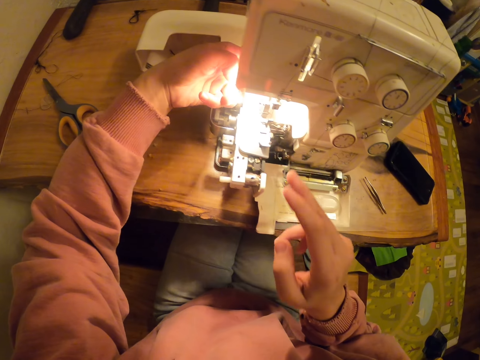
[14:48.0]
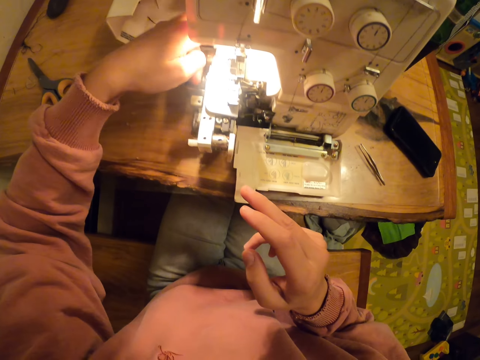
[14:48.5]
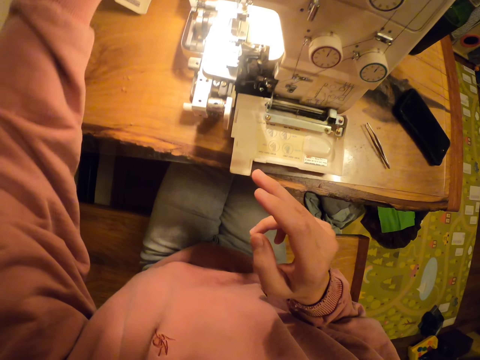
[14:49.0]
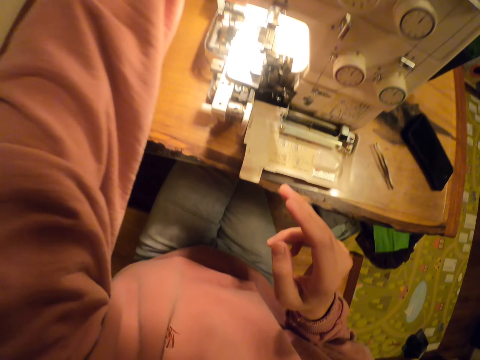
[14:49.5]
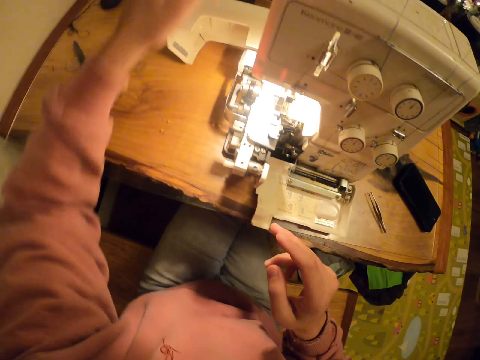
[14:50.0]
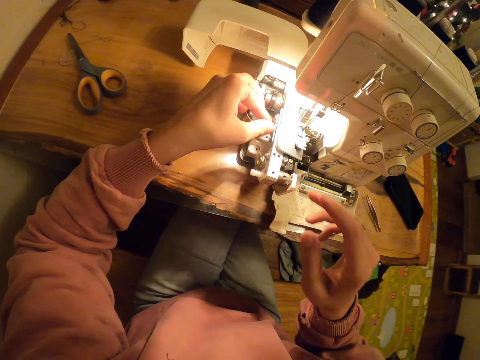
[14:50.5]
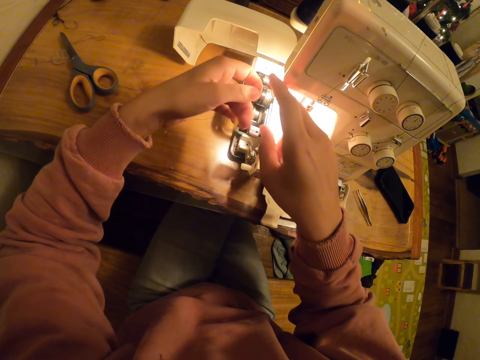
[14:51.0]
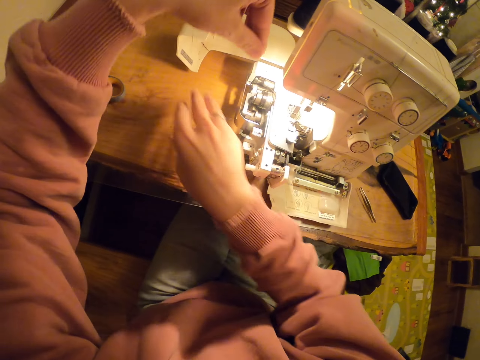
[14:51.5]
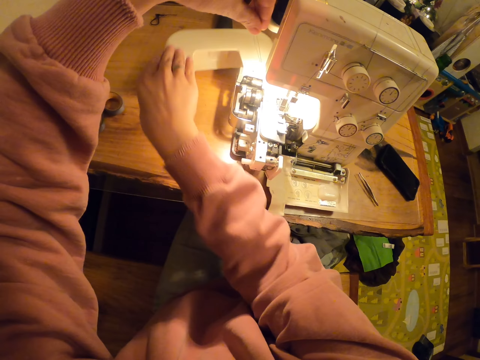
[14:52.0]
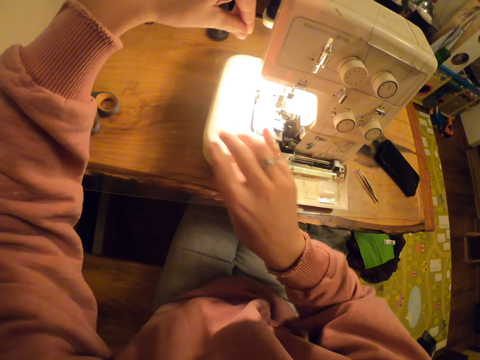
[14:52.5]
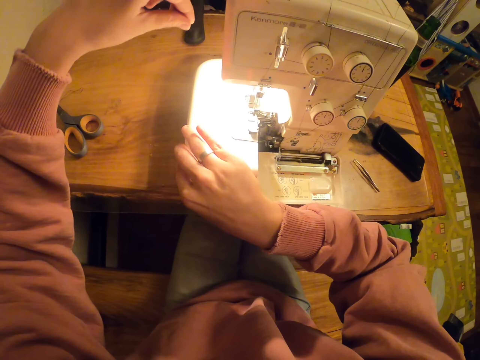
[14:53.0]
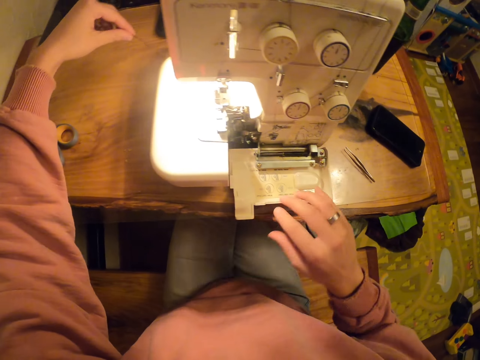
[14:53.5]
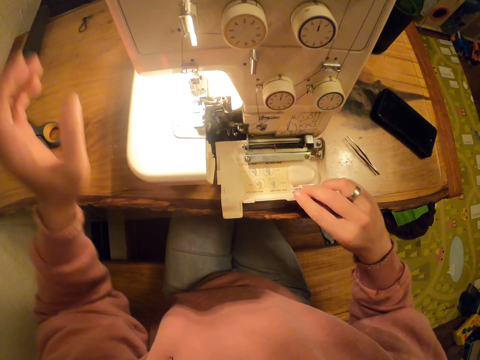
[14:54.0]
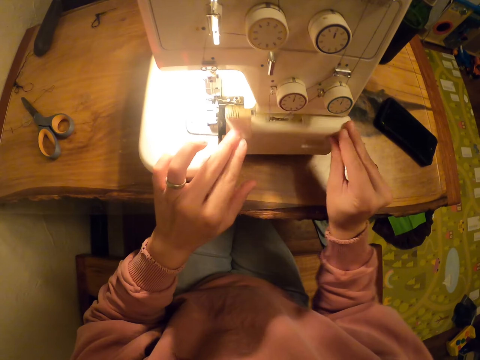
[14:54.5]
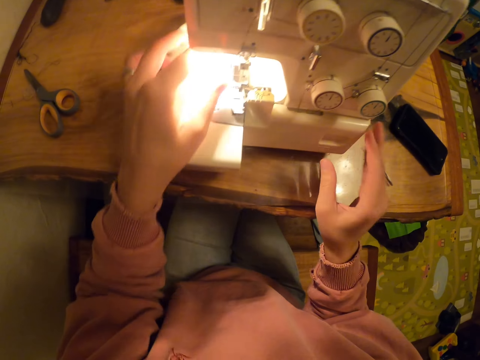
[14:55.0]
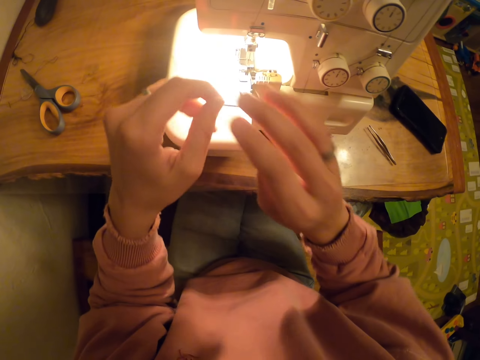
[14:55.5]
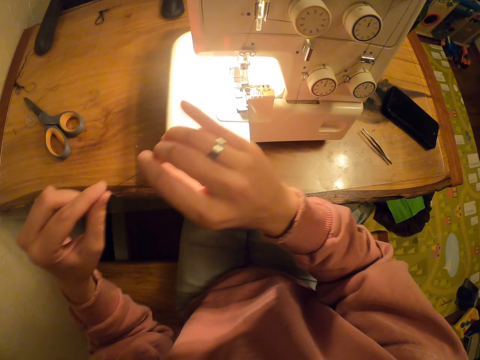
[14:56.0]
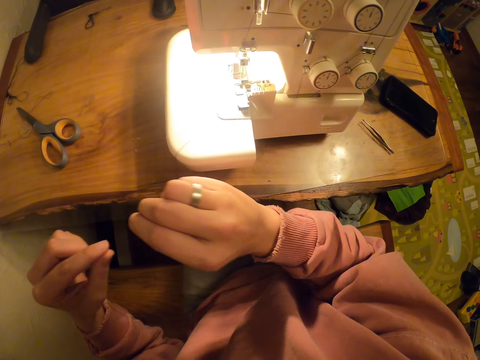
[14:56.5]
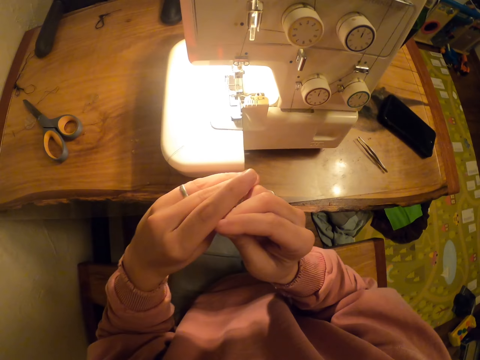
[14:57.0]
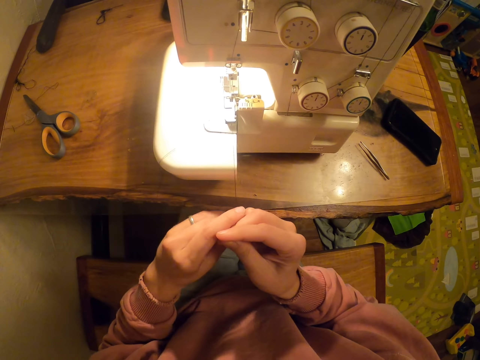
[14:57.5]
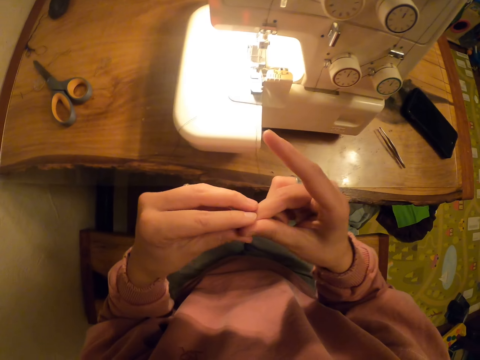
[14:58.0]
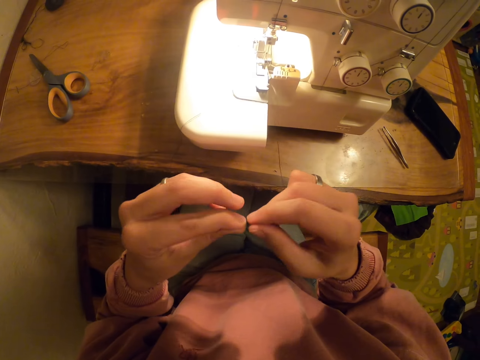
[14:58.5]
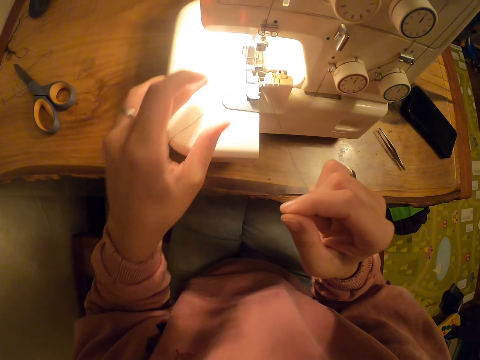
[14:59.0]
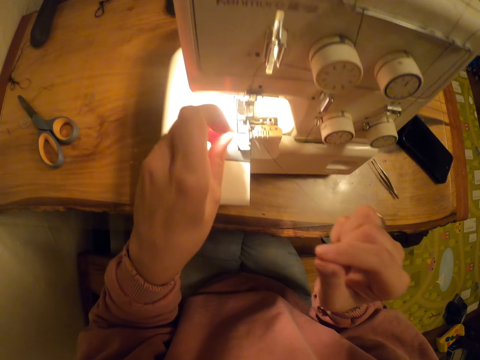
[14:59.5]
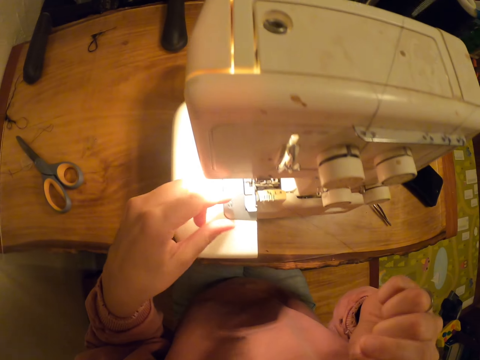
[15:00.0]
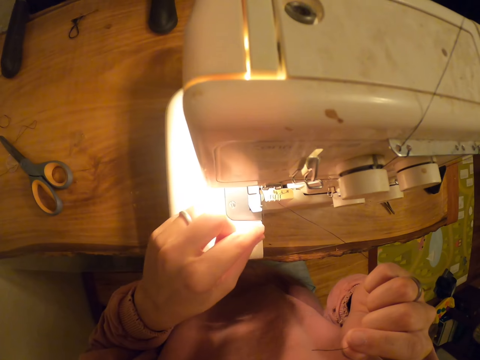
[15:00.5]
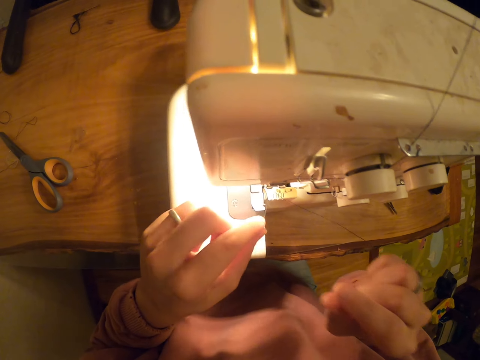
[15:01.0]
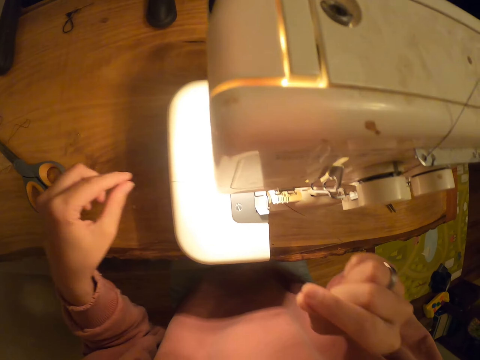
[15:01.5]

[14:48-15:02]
The camera wearer pulls the thread. They close the face plate. They close the bobbin compartment. They pull the thread.

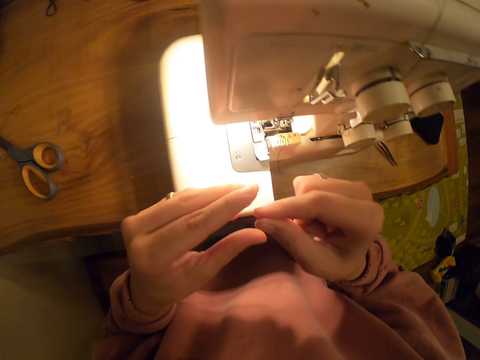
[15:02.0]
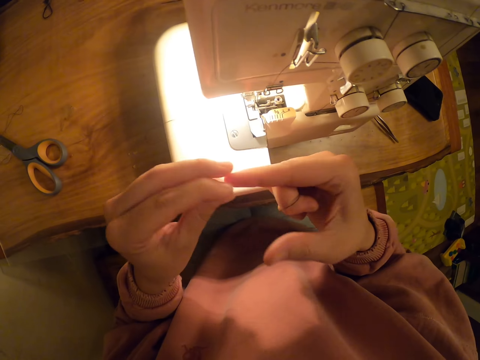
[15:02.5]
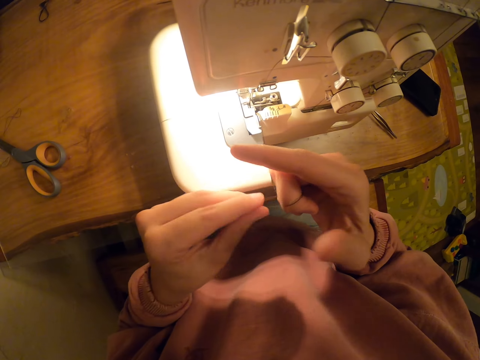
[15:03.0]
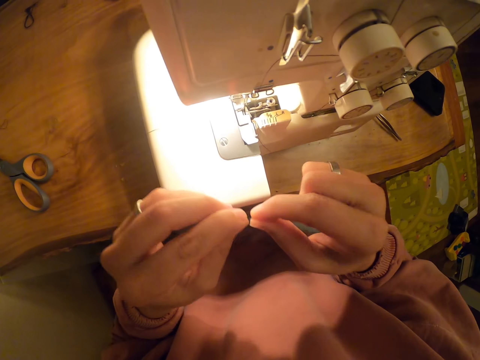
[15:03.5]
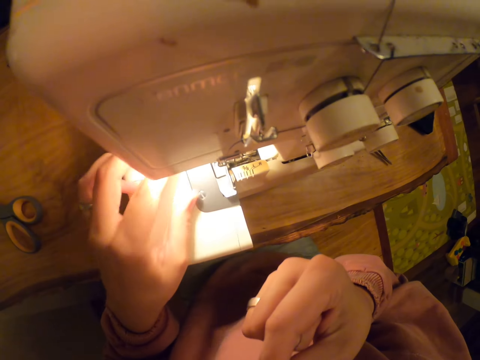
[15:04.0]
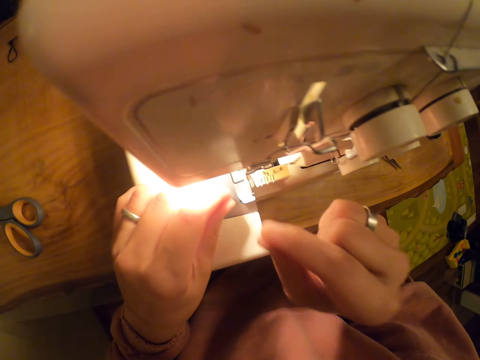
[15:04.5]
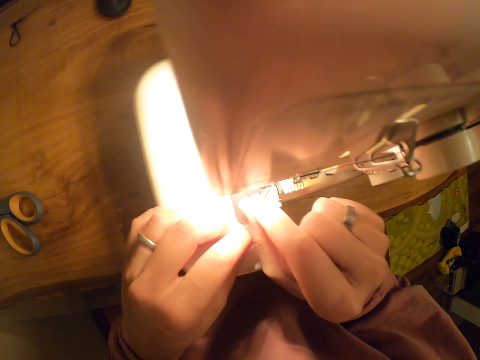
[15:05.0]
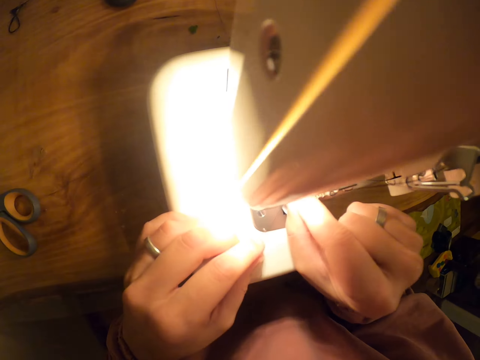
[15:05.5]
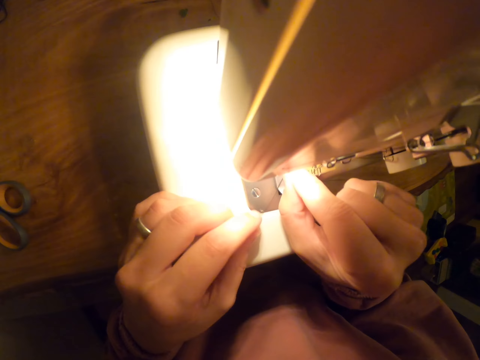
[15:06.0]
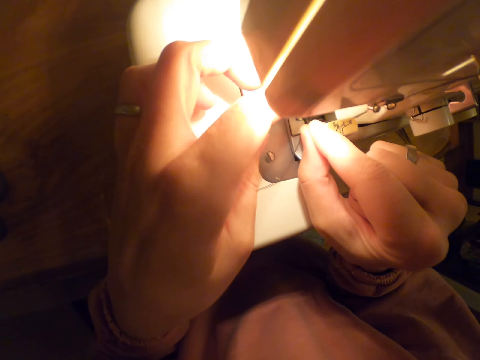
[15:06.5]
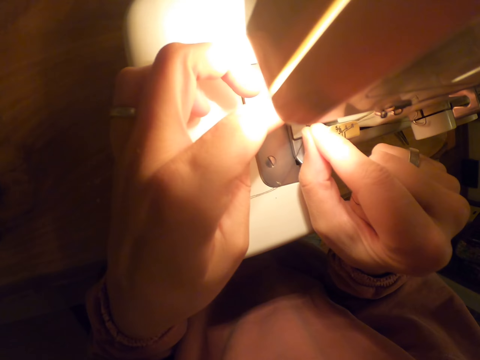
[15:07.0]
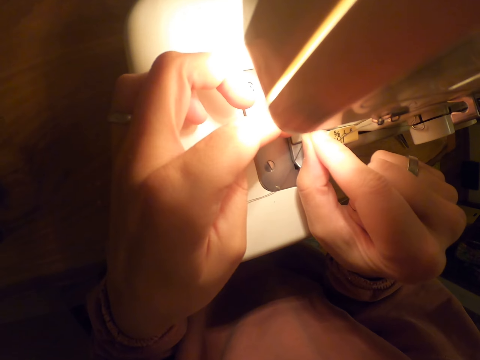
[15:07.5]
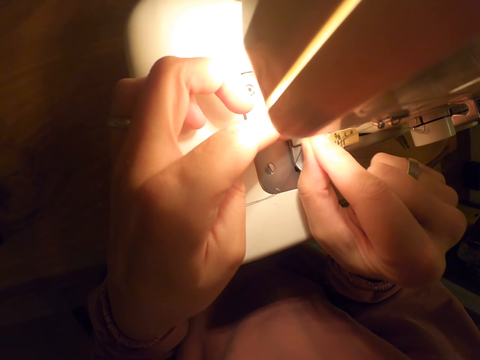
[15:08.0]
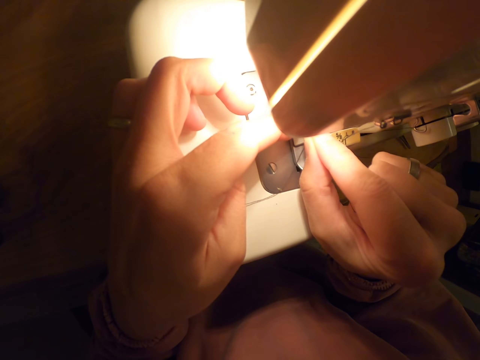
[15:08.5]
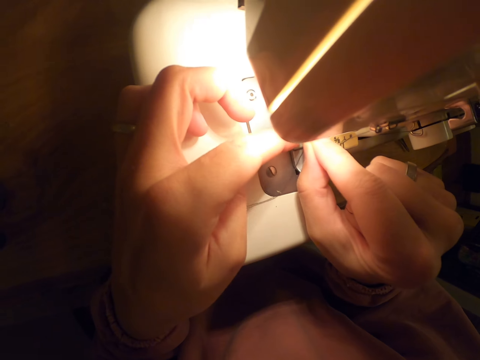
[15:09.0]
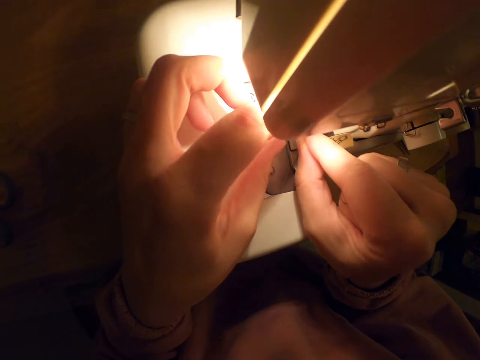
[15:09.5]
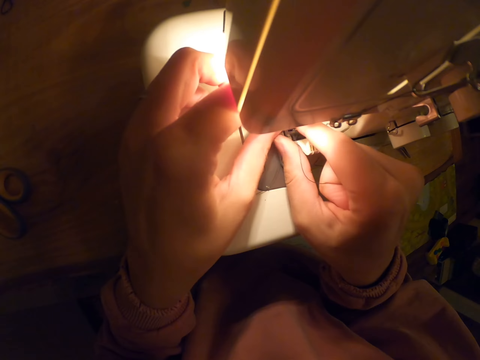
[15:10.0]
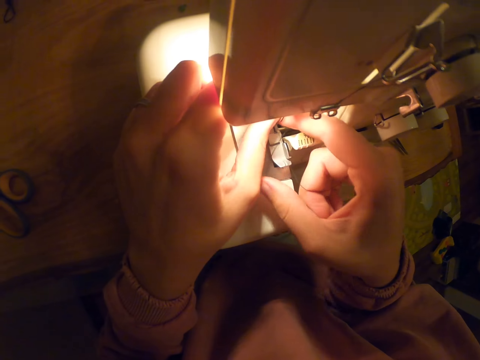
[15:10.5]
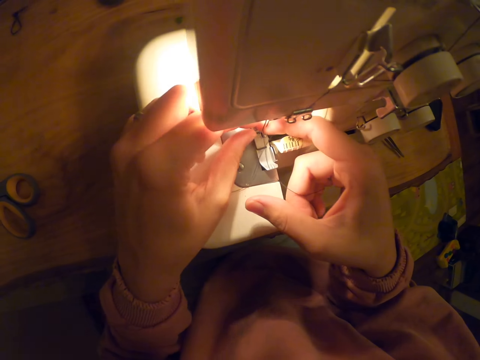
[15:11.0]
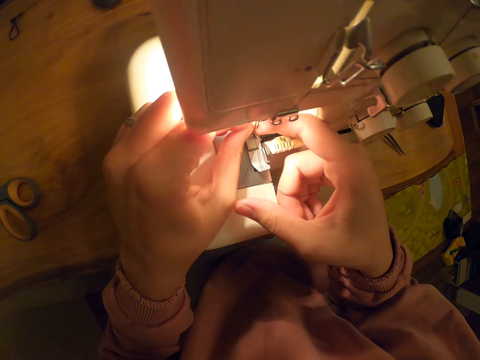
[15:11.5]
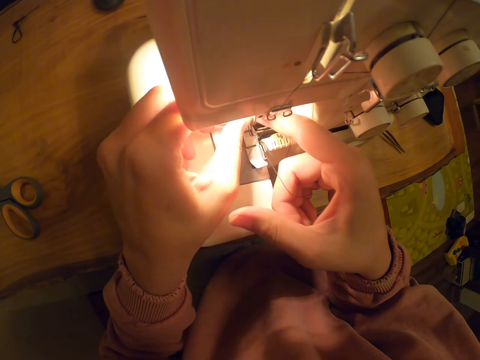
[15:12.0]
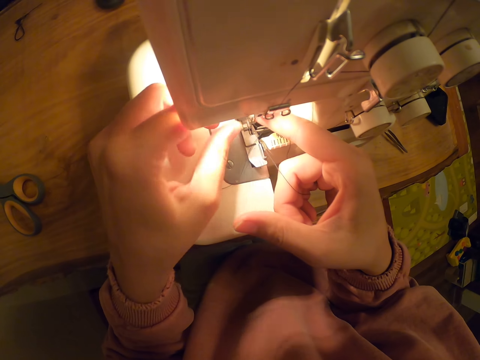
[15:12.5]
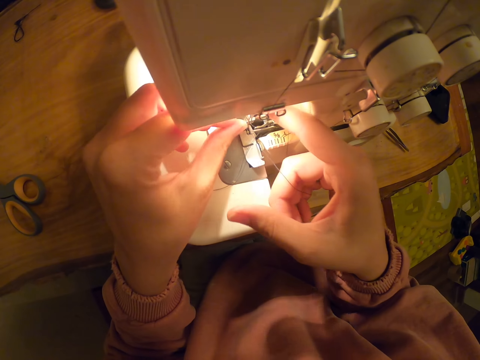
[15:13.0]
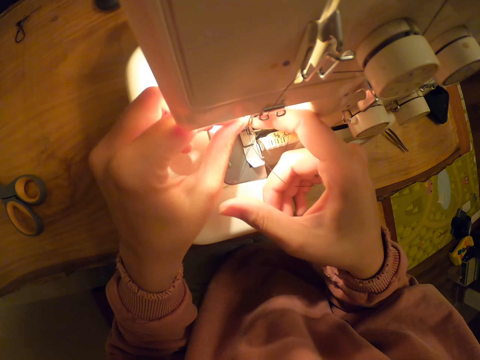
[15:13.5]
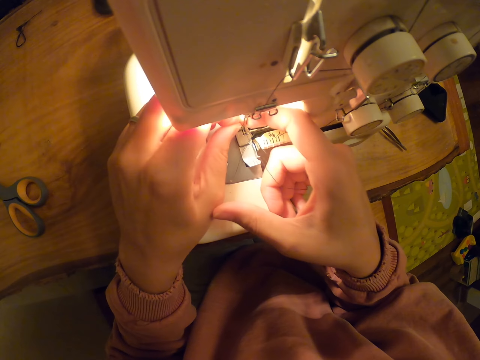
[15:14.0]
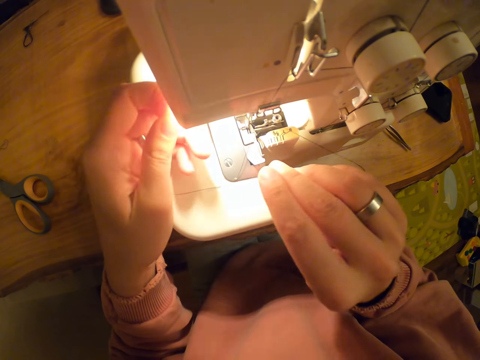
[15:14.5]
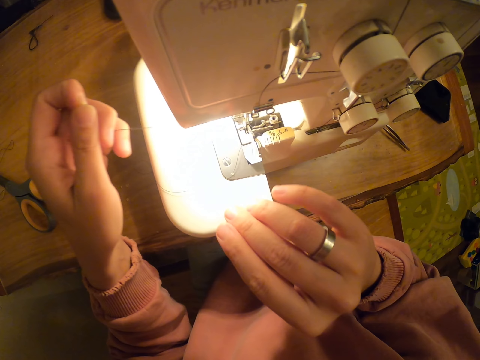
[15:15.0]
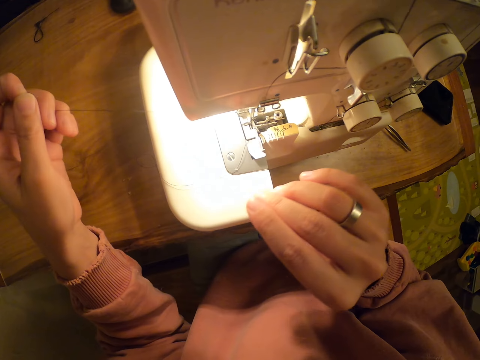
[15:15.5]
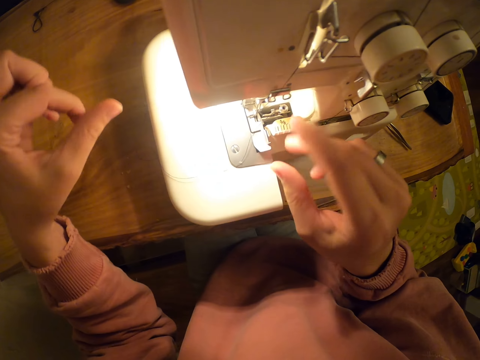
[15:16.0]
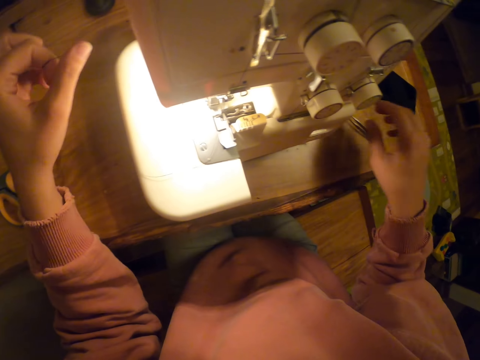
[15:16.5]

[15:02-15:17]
The camera wearer bites the thread. They put the thread through the needle bar. They pull the thread.
